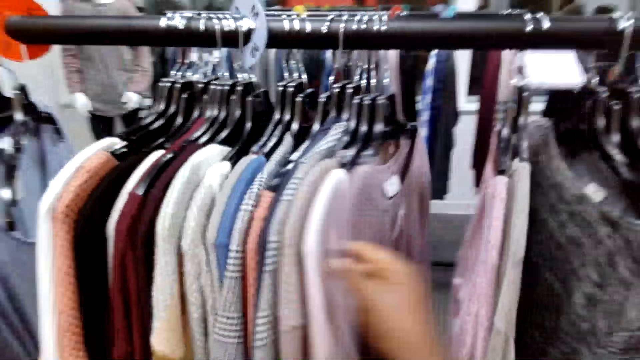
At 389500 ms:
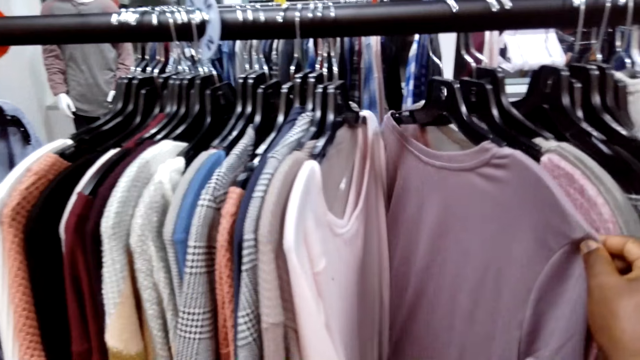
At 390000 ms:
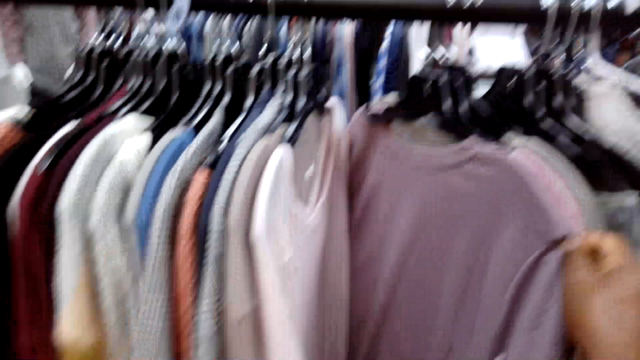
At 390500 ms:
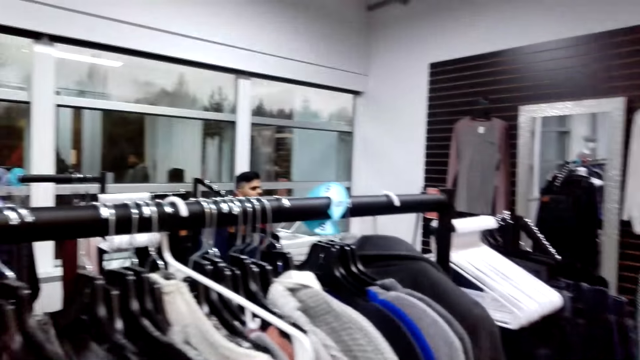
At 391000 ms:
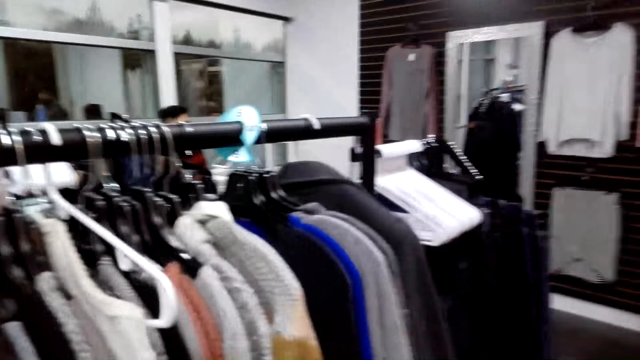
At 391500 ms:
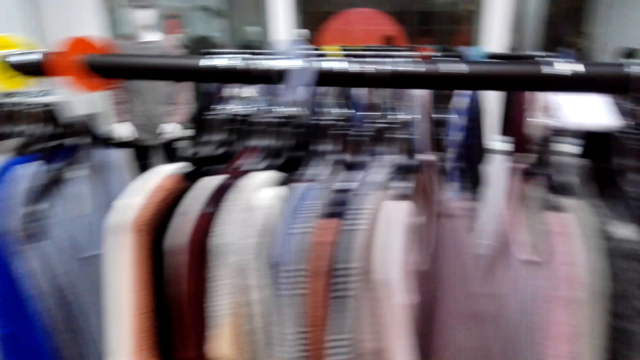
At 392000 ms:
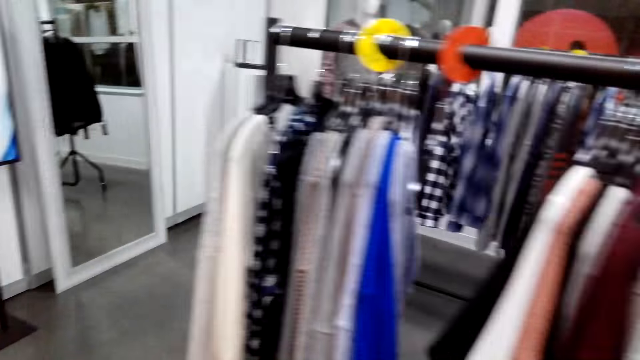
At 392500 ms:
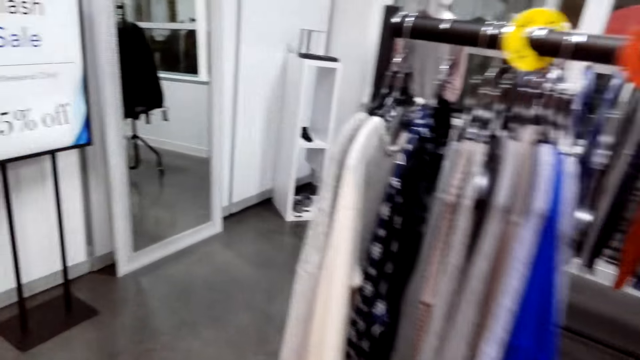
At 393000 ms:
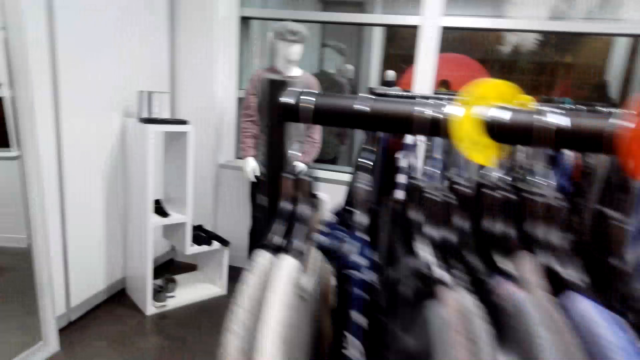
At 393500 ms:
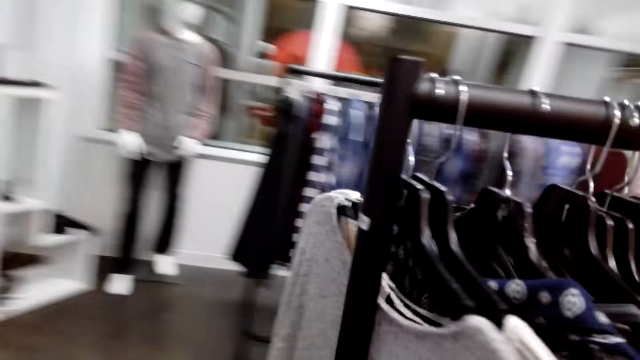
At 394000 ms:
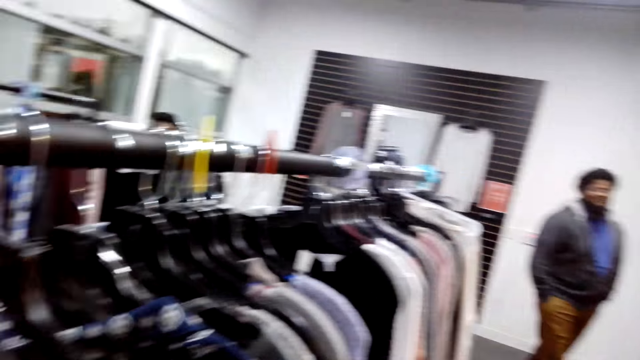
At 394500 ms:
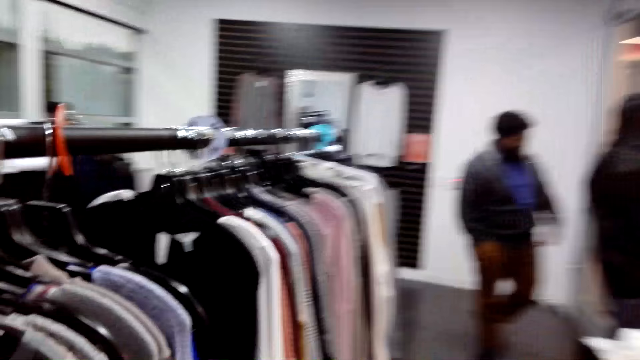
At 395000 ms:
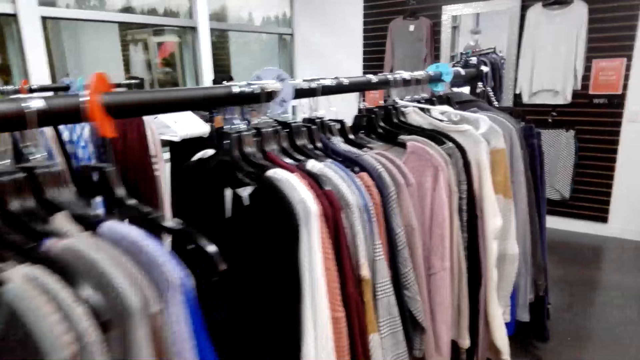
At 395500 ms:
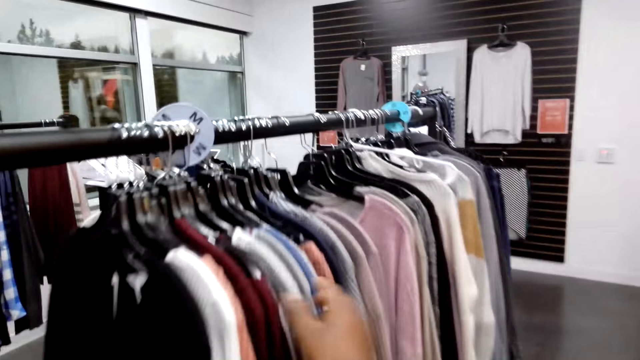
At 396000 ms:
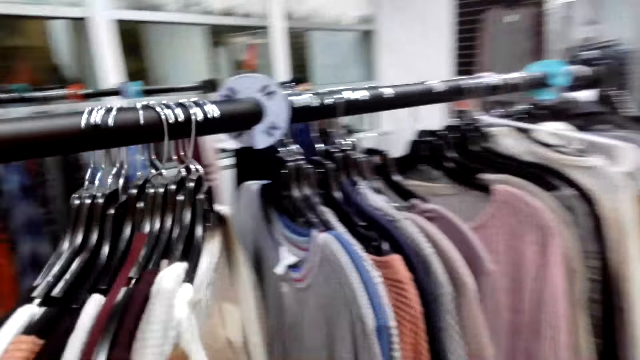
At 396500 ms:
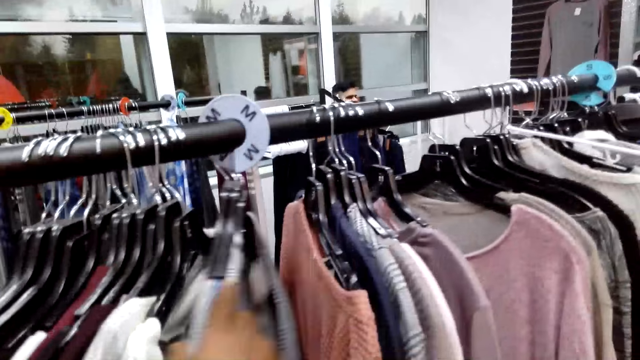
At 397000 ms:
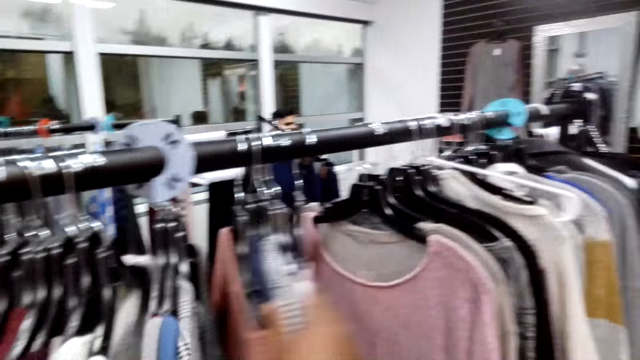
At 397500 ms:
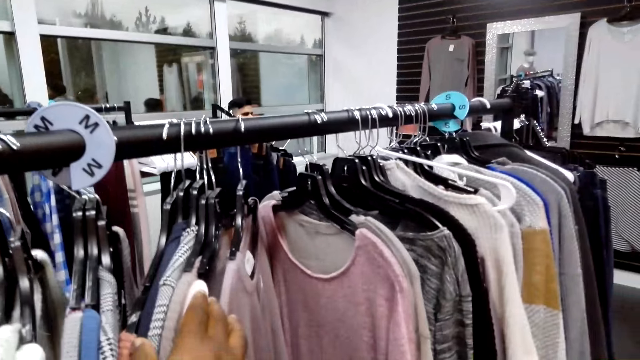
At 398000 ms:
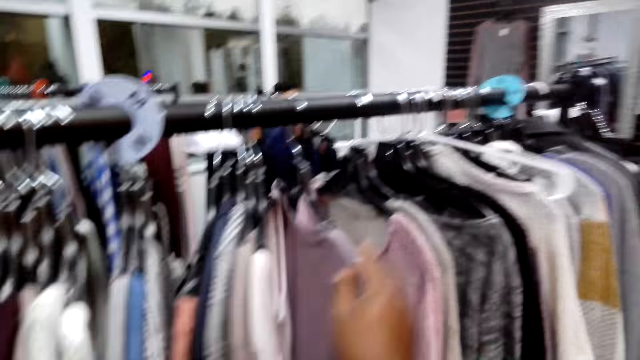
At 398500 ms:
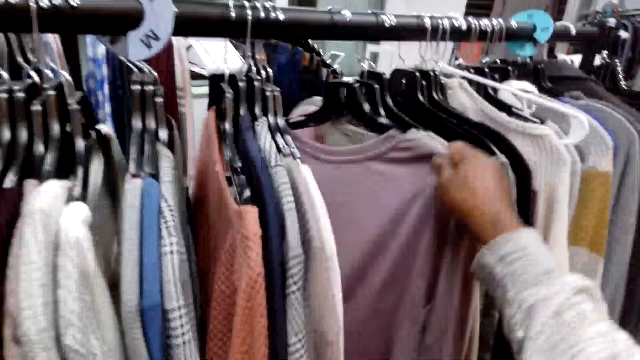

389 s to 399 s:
The camera wearer looks around in the room. They search in between hanged clothes.

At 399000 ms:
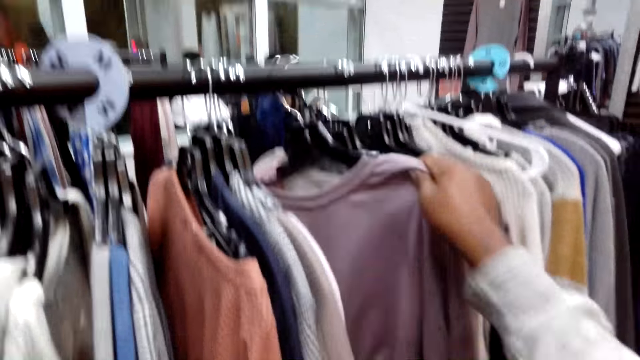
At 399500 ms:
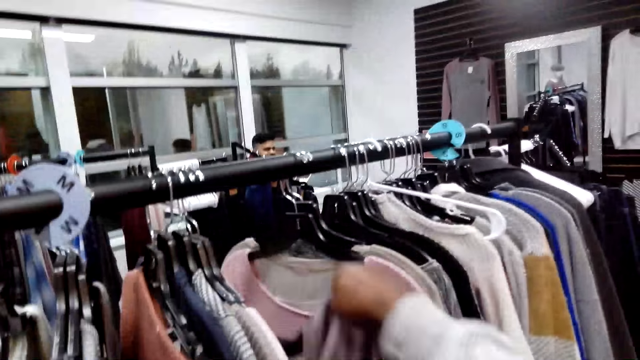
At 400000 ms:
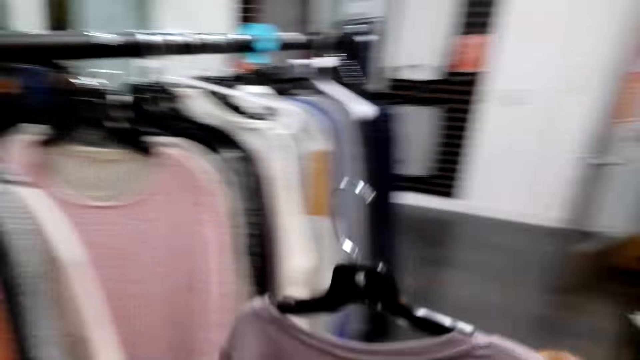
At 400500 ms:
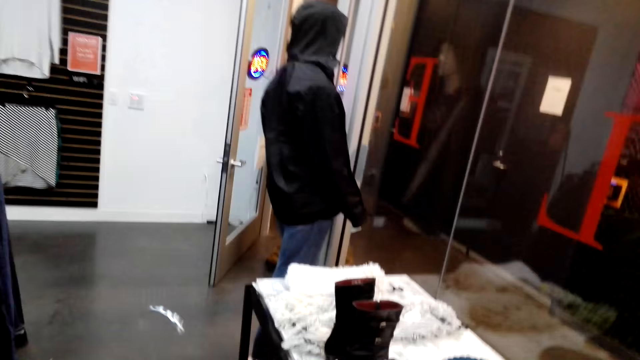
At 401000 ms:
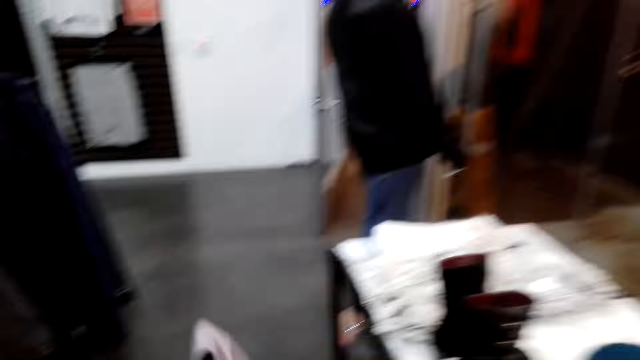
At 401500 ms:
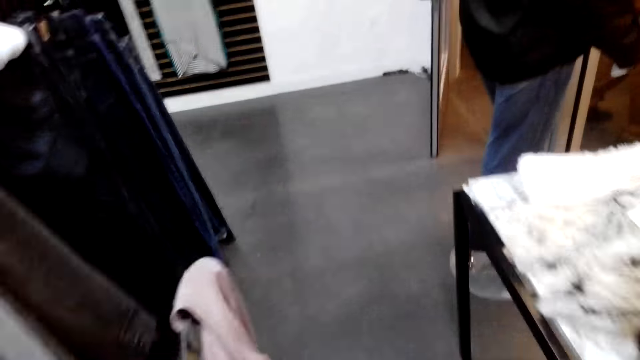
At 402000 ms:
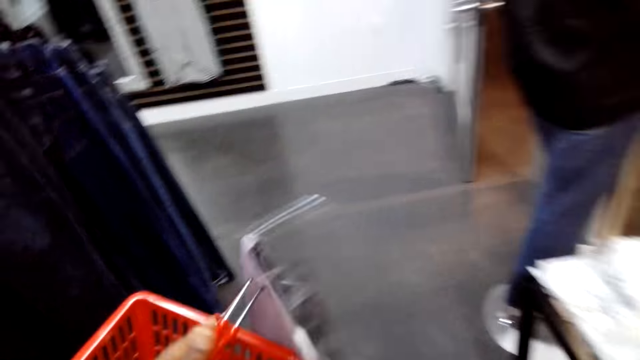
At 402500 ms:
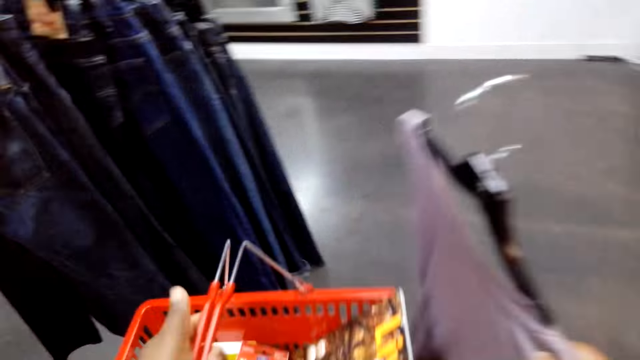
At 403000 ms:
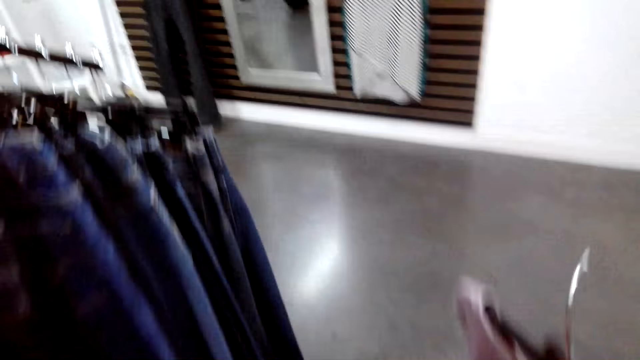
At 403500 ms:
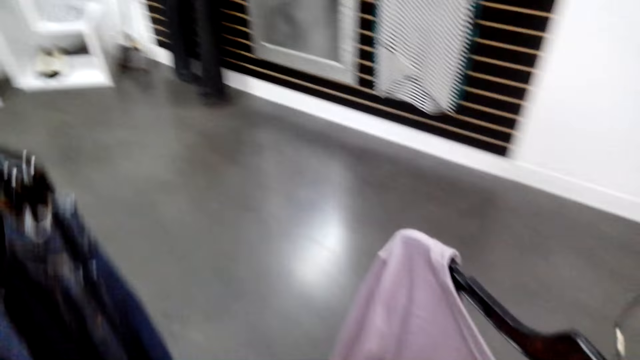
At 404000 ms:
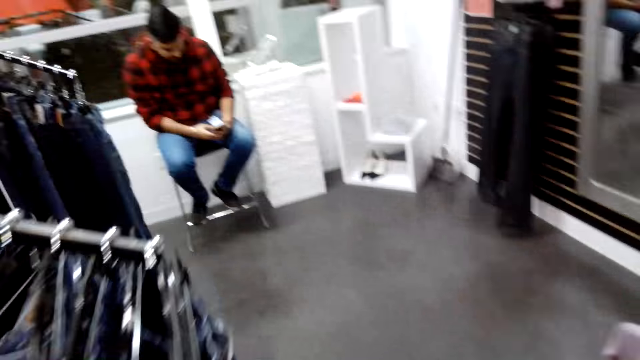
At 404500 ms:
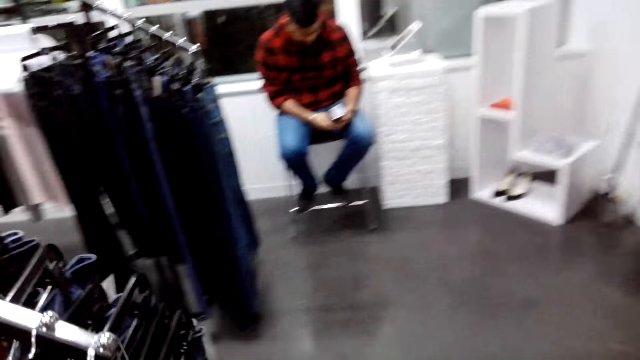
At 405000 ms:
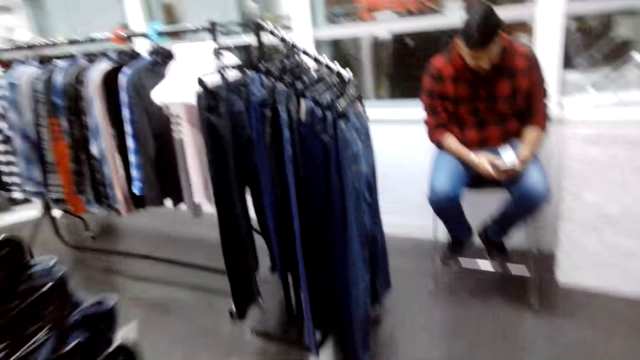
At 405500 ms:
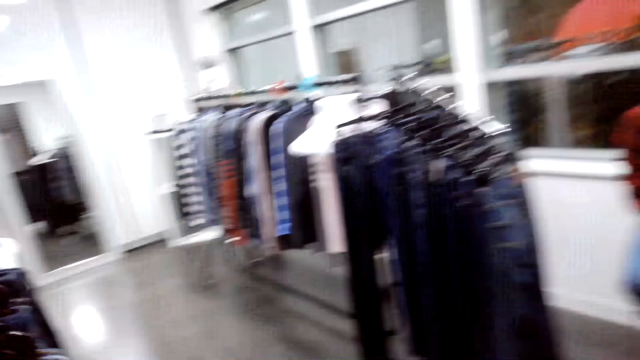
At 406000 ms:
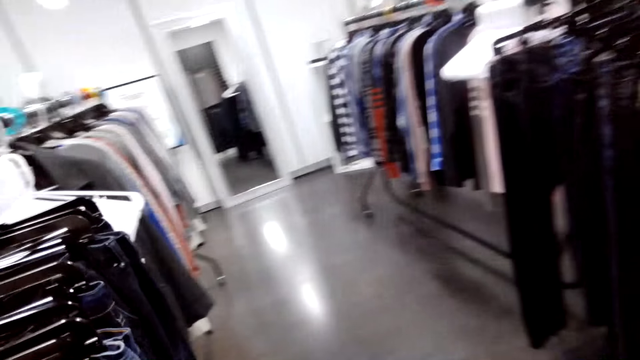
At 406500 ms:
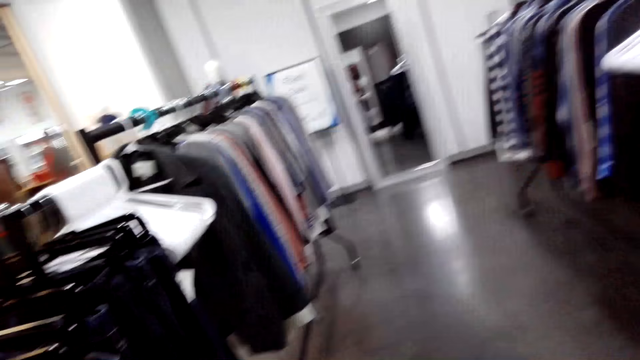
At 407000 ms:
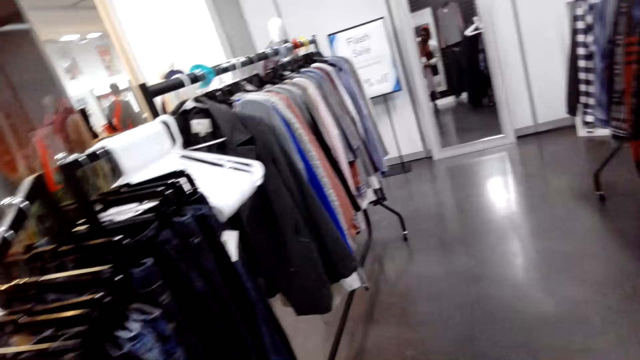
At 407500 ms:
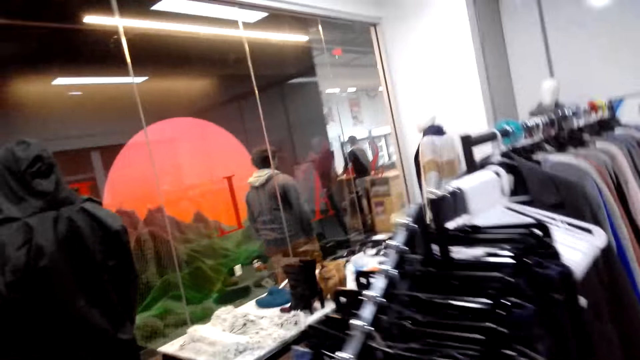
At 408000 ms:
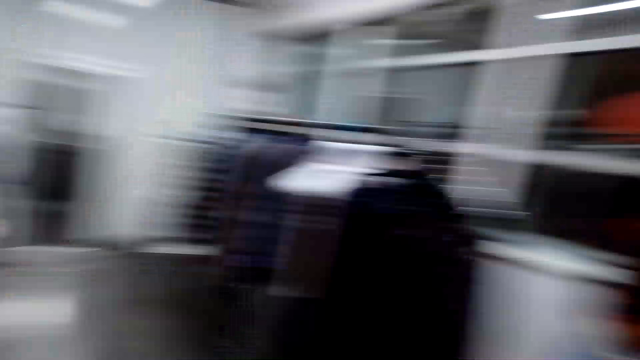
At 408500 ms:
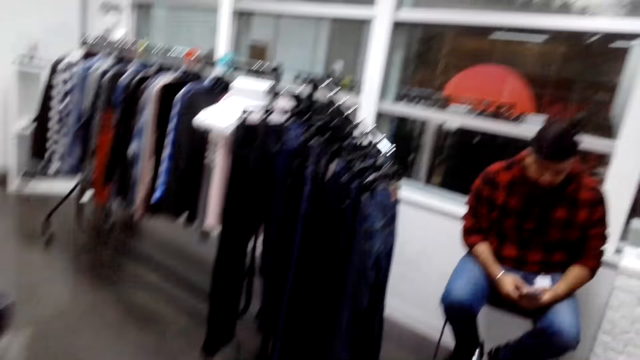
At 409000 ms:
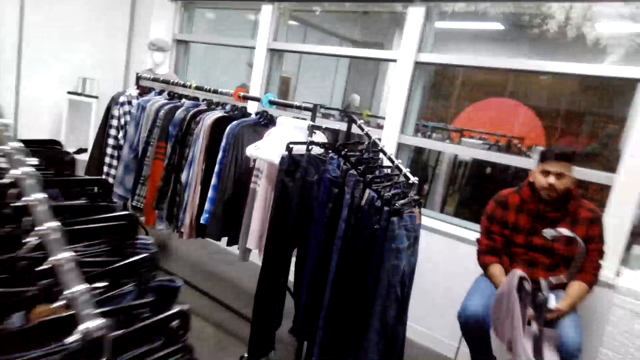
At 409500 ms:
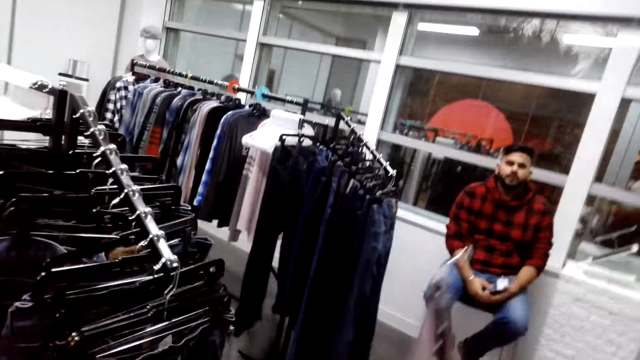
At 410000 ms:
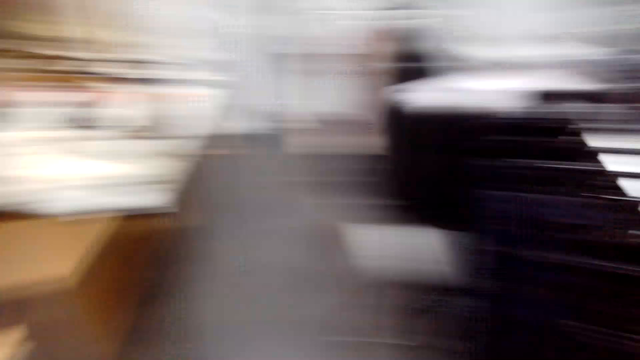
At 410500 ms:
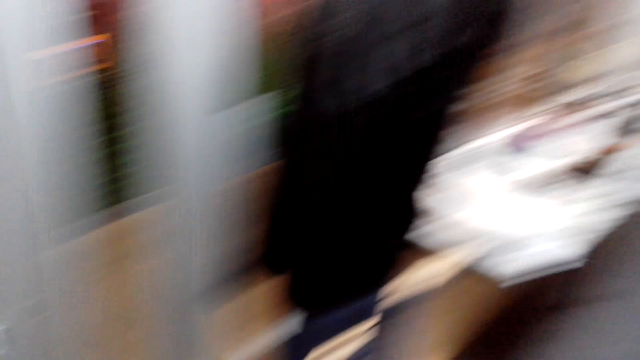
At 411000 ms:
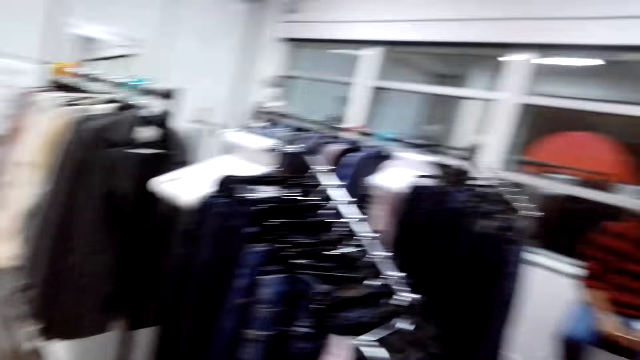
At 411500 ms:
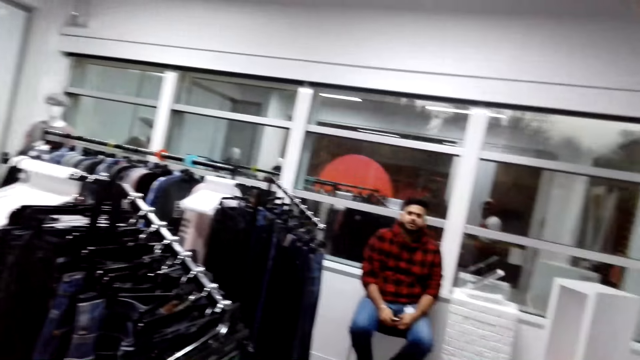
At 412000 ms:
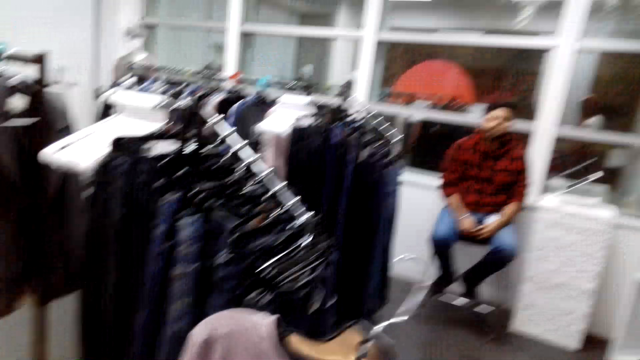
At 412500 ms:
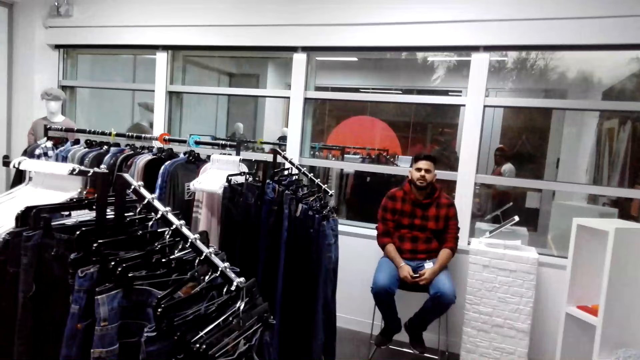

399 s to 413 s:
The camera wearer unhangs a sweater. They adjust the sweater and walk. They carry the sweater around in the room. They look around in the room. They converse with a man. They lift the sweater. The man talks.
